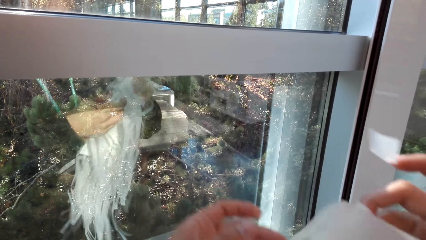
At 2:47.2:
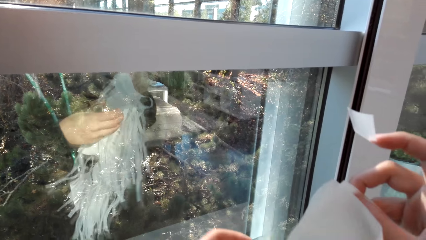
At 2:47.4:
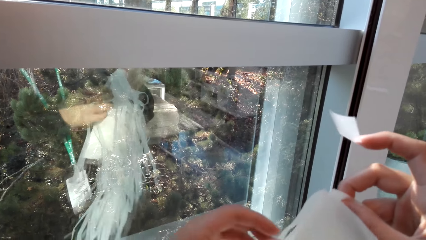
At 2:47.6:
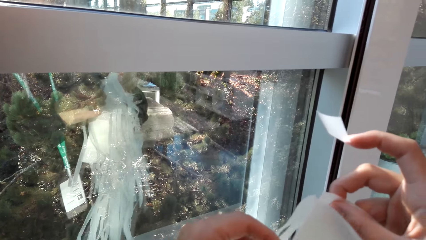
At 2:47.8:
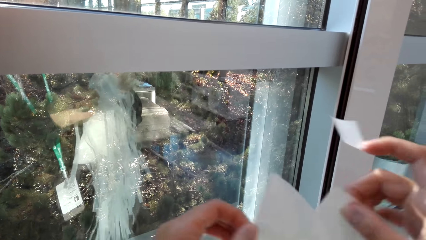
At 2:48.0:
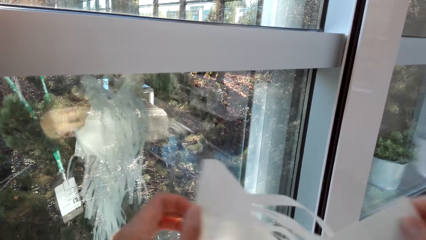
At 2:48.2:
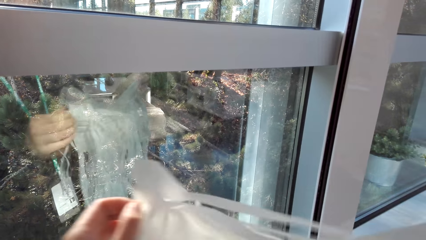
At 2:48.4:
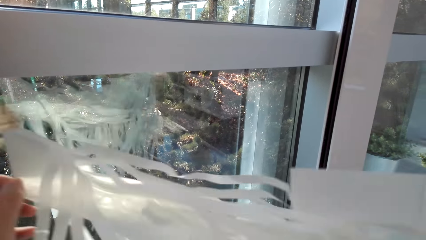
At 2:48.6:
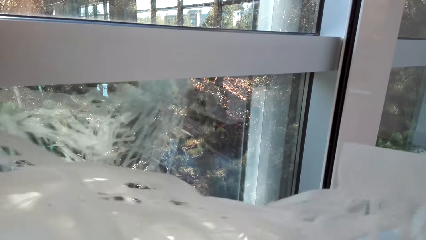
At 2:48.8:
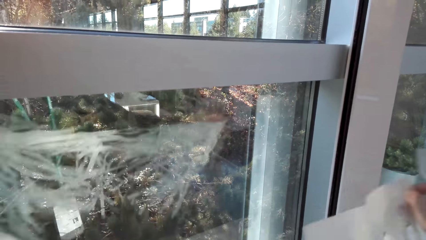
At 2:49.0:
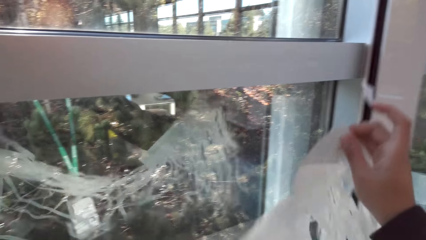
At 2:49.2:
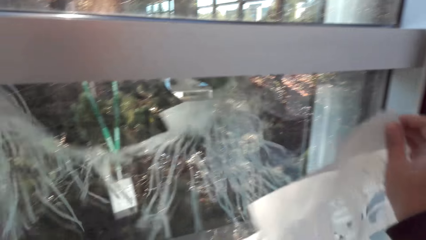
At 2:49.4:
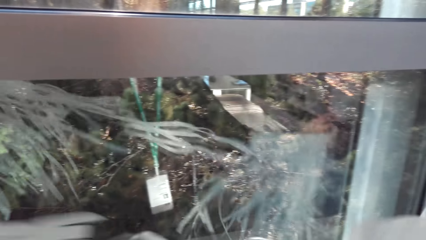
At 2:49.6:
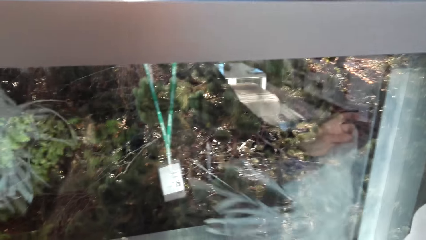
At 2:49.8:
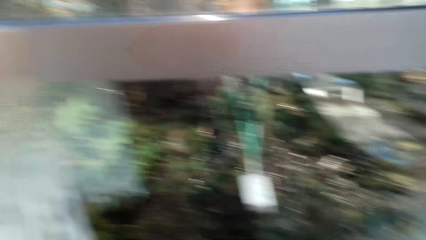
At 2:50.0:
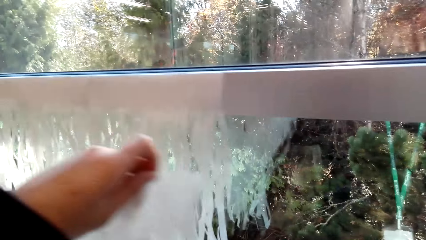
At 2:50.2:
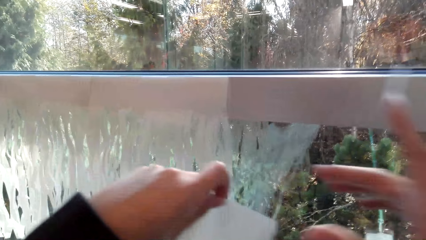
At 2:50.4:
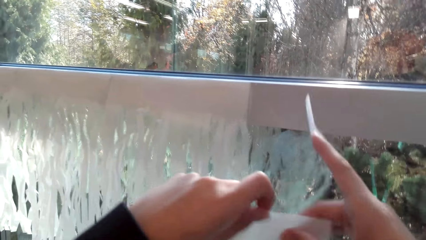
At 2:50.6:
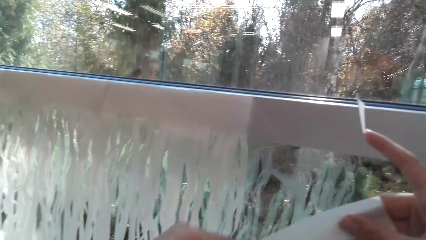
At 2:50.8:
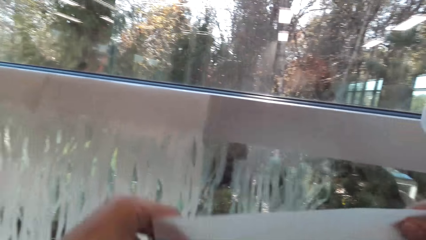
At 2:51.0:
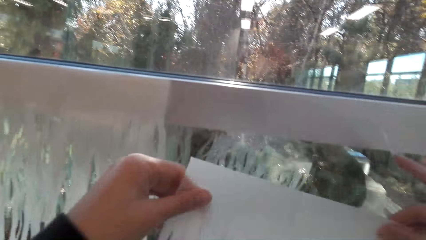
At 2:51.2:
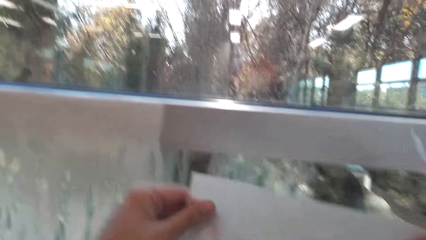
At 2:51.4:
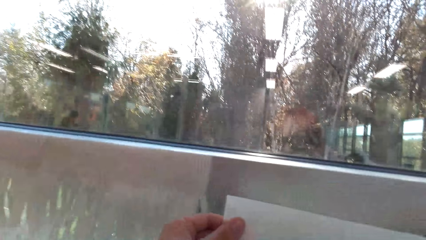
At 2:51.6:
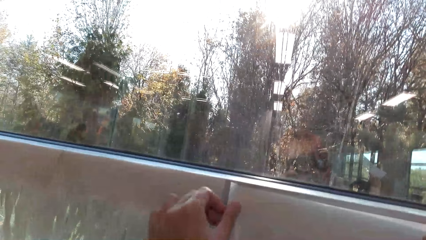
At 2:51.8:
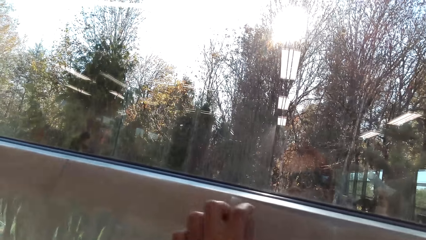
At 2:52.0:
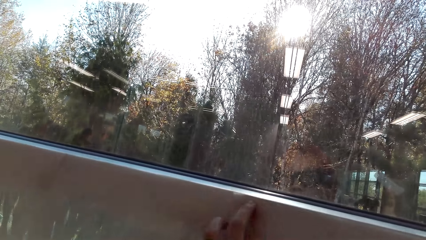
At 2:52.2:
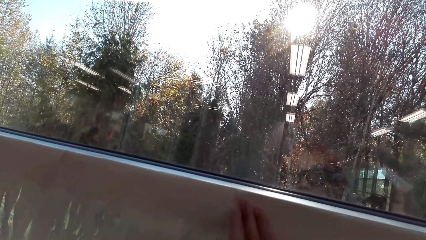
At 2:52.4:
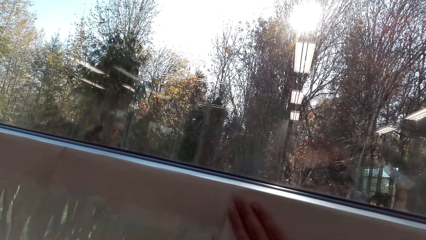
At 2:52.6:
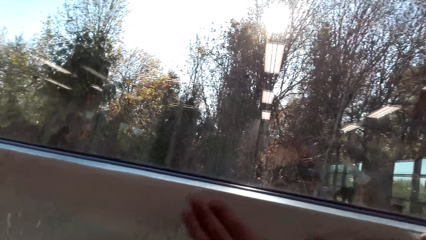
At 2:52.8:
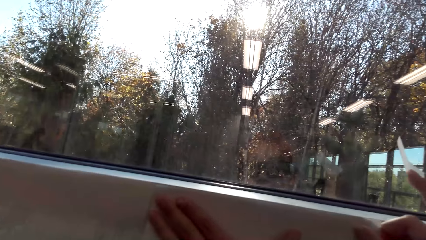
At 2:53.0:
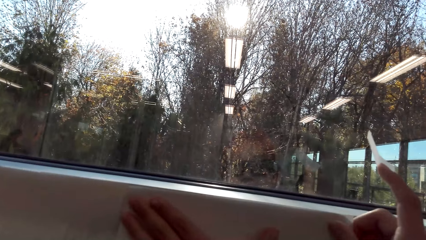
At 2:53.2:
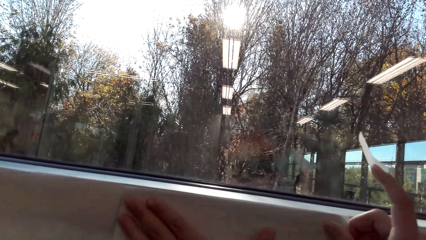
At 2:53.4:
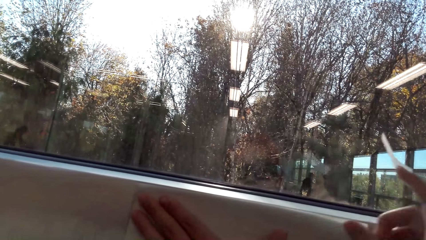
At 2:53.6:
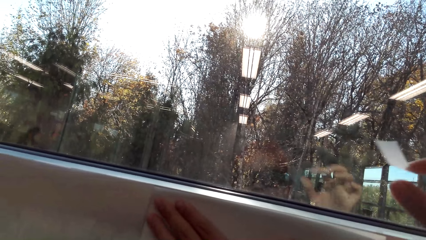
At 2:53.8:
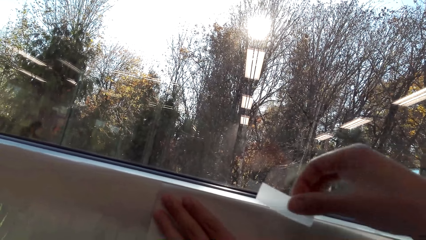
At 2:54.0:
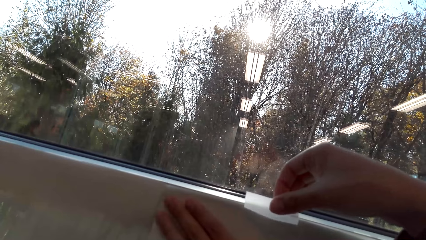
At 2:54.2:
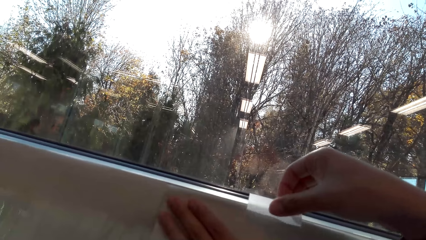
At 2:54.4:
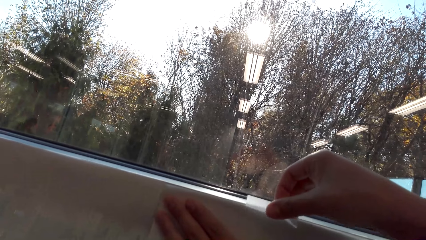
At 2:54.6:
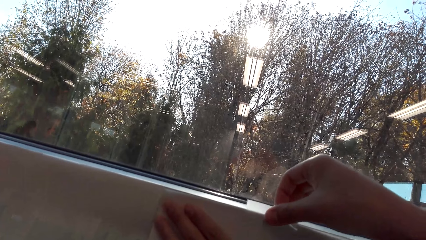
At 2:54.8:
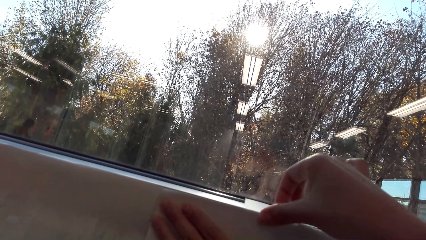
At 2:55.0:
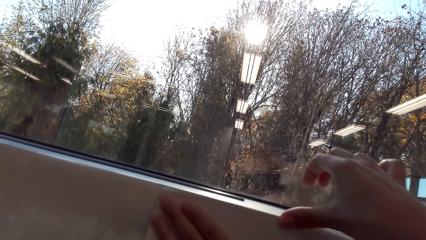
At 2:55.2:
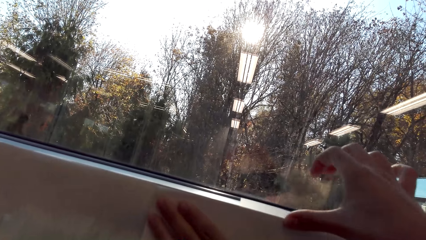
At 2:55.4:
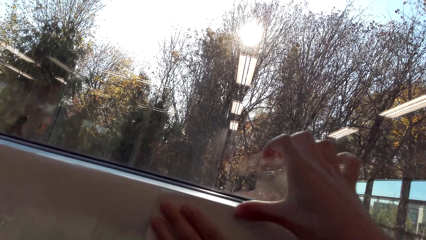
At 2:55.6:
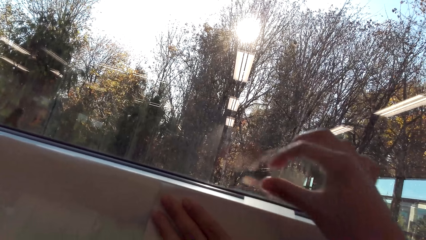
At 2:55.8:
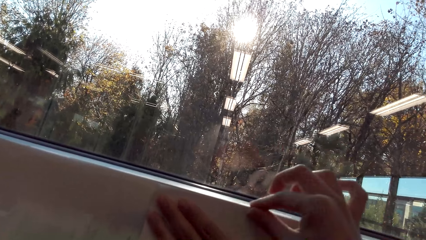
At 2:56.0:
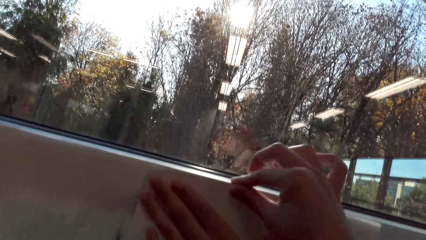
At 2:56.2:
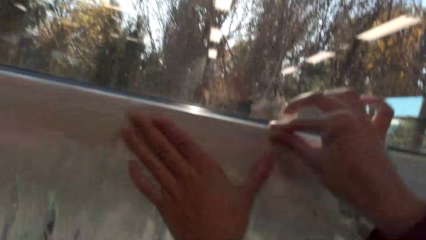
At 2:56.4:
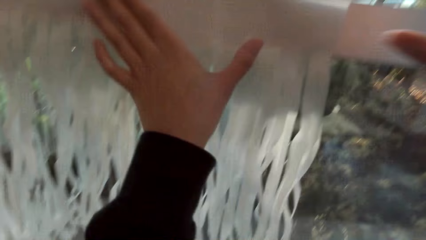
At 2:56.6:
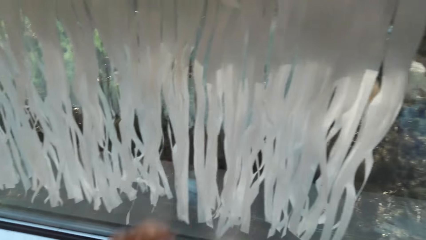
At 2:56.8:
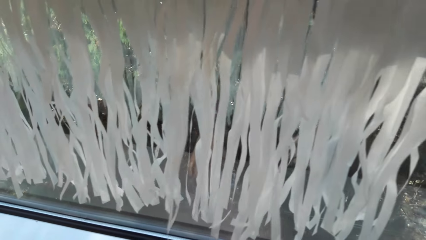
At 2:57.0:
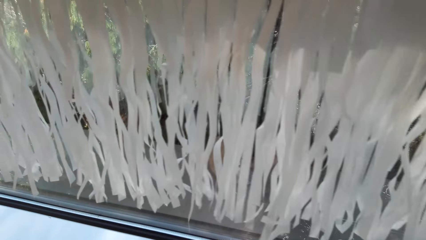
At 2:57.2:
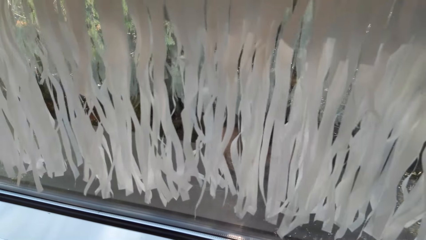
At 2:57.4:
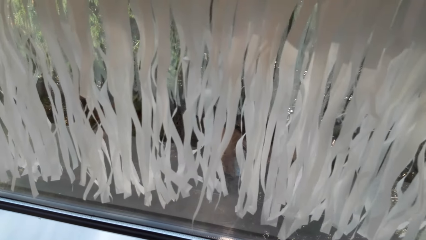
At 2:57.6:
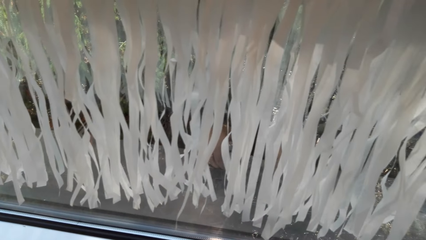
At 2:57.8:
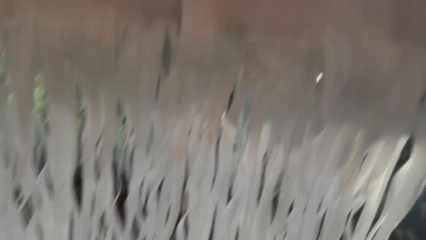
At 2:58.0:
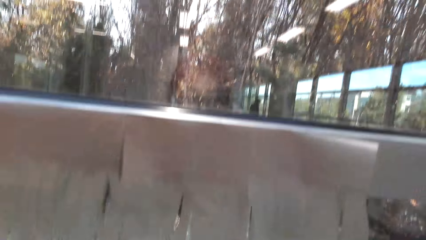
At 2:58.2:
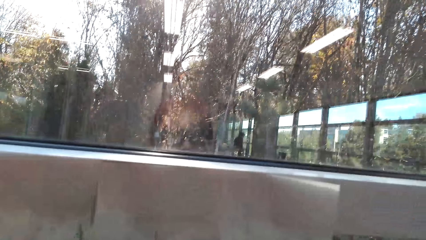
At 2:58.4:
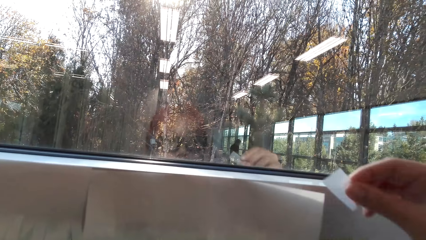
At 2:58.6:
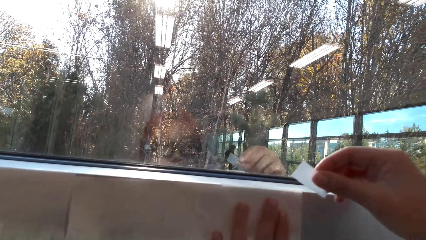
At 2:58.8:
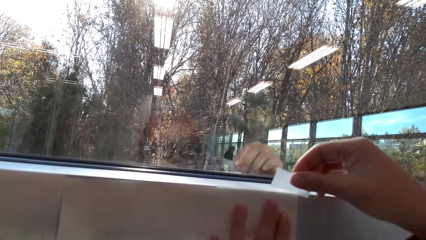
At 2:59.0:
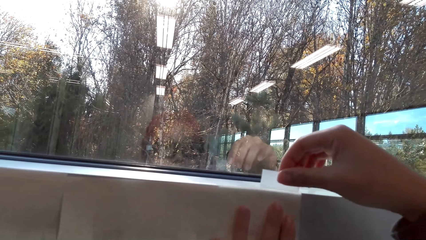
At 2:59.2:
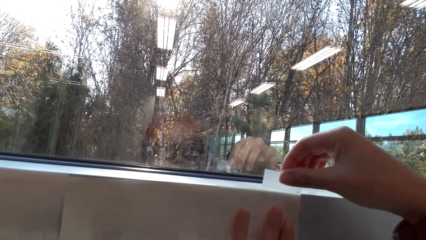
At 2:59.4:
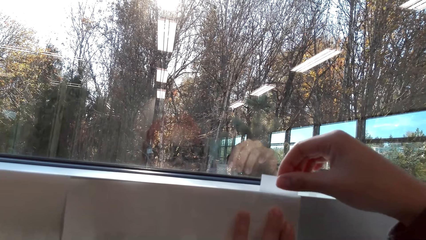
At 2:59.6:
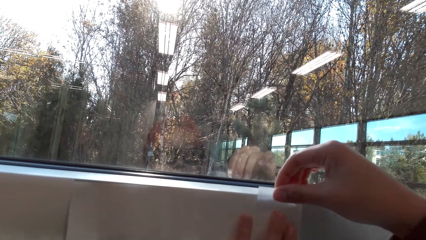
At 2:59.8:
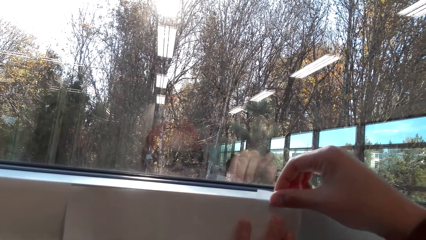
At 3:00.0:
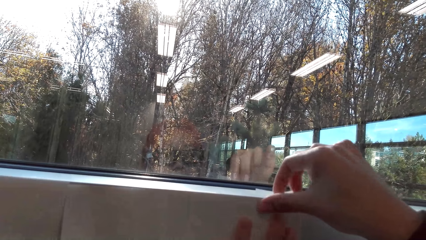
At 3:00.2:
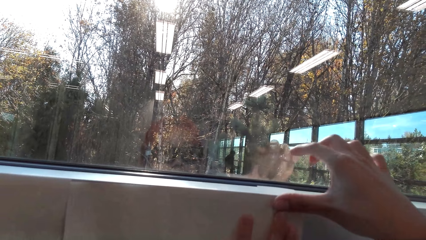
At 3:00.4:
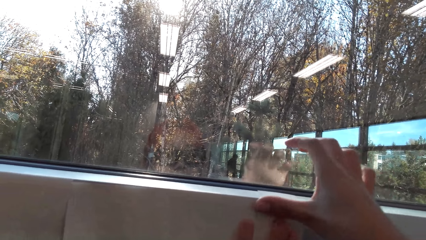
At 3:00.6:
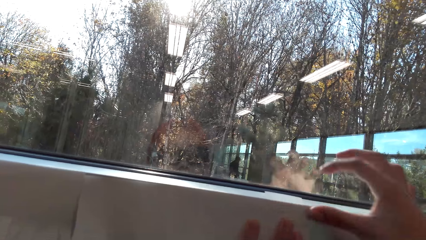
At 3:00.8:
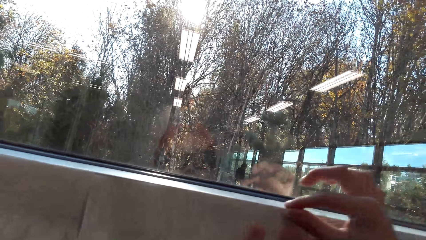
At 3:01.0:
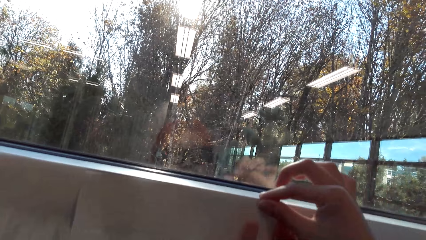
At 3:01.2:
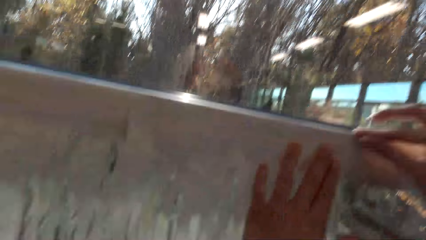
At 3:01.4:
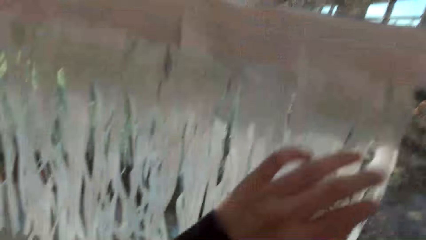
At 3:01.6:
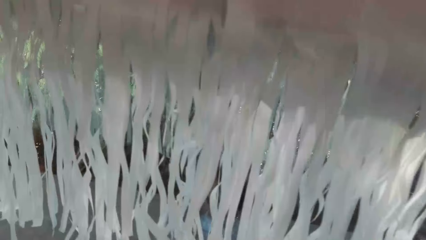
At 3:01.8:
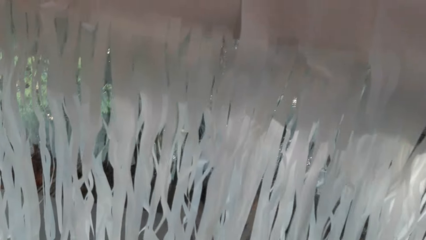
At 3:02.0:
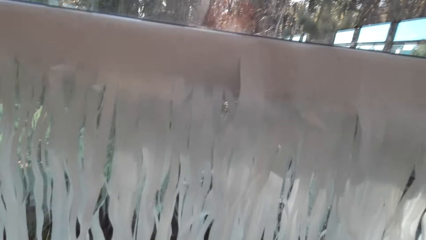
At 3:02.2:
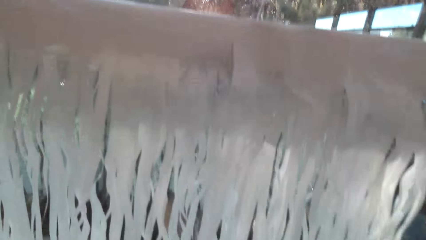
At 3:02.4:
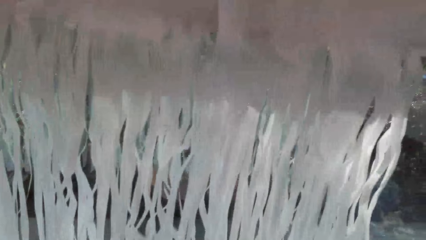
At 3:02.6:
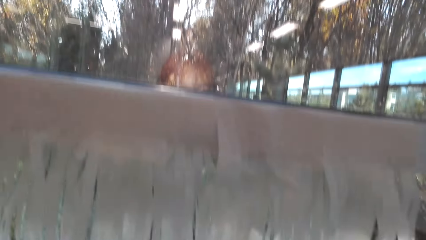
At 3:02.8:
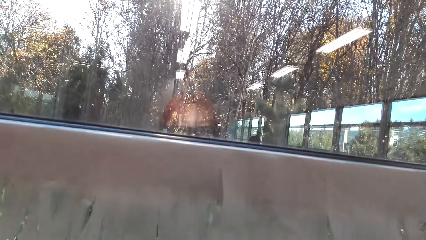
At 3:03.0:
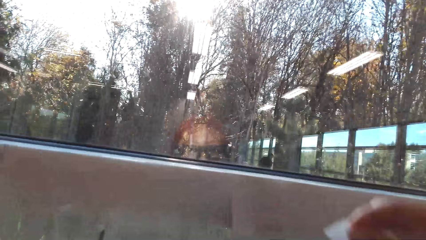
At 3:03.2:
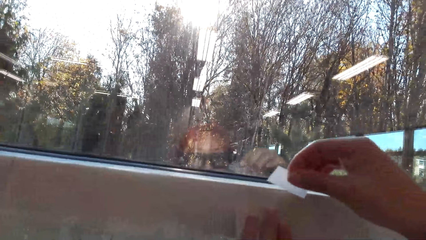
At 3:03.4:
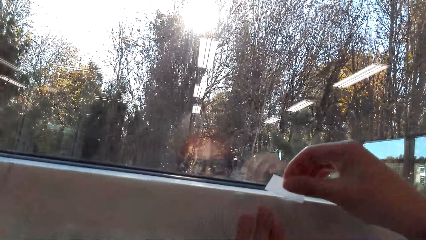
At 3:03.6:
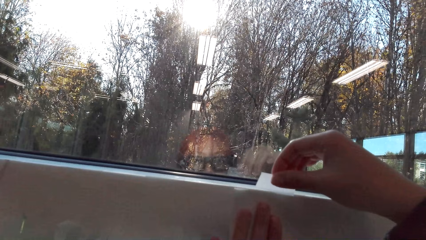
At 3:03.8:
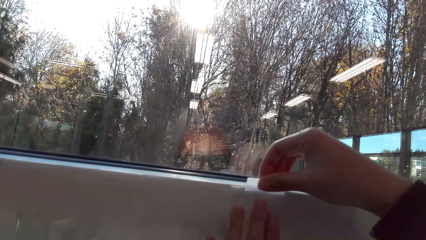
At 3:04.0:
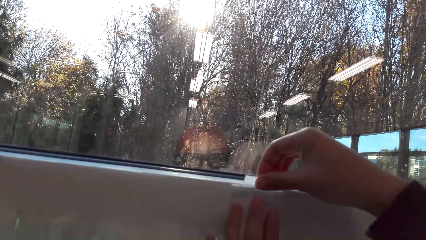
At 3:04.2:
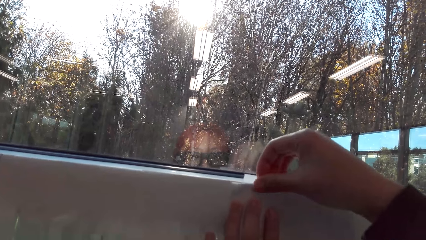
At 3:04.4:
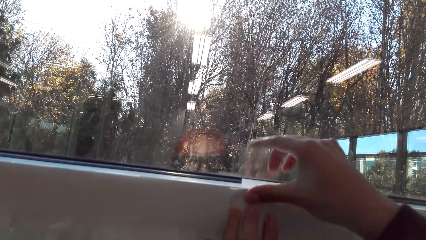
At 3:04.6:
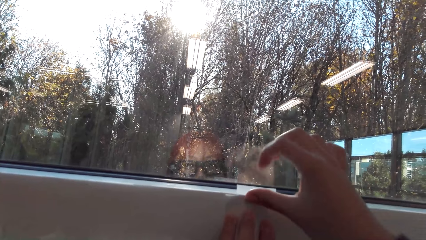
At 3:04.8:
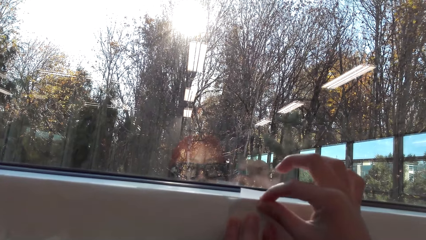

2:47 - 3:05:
The camera wearer talks in the room. They place the party banner on the window stool. They hold the party banner with both hands. They place the party banner on the wall. They stick the party banner on the wall with the mounting tape. They cut the mounting tape. They pick up the mounting tape. They adjust the party banner. They stick the party banner on the wall with the mounting tape. They cut the mounting tape. They pick up the mounting tape. They stick the party banner on the wall with the mounting tape.
